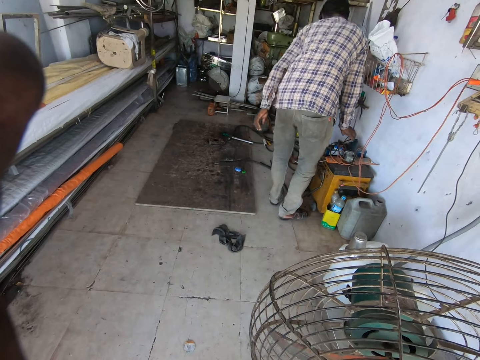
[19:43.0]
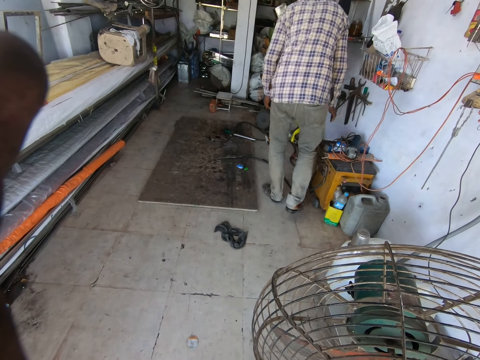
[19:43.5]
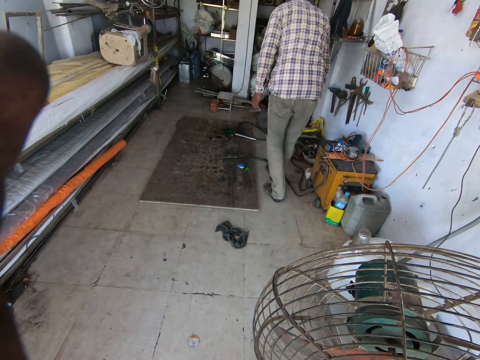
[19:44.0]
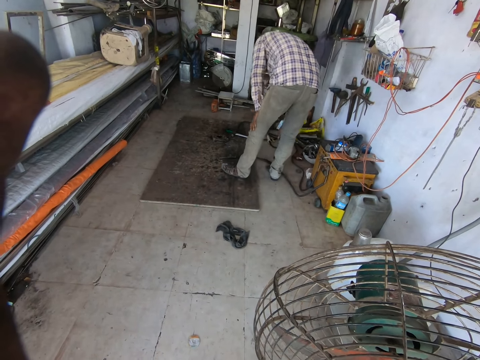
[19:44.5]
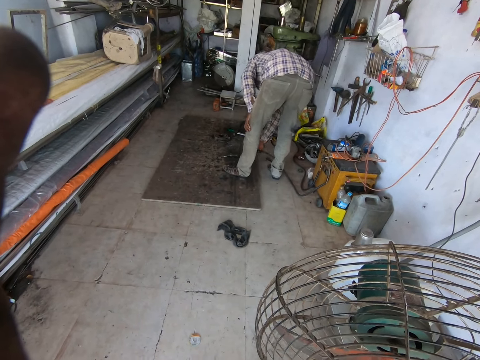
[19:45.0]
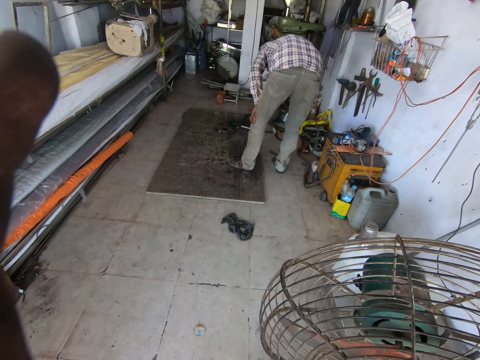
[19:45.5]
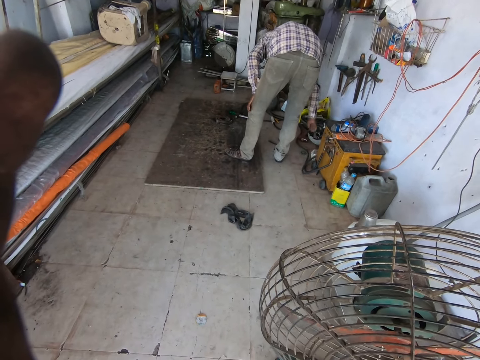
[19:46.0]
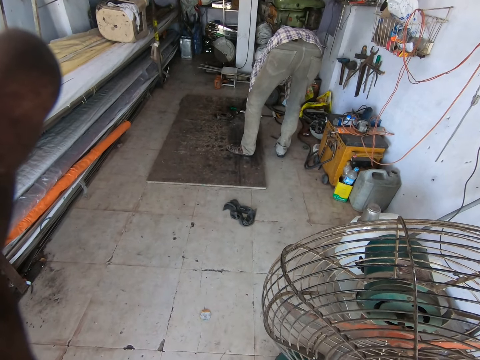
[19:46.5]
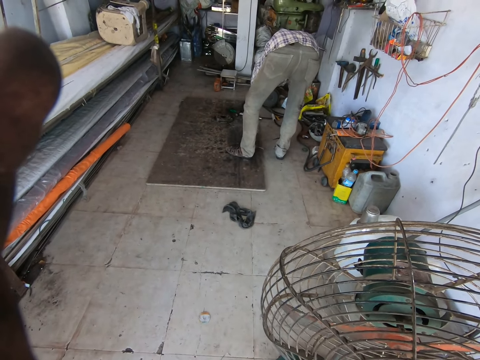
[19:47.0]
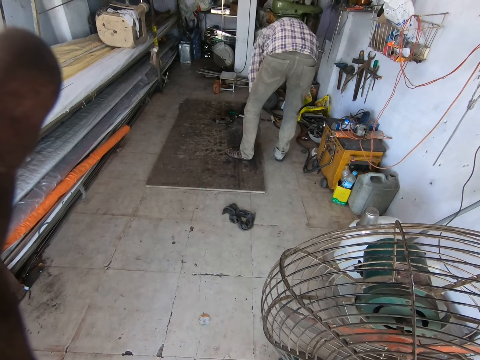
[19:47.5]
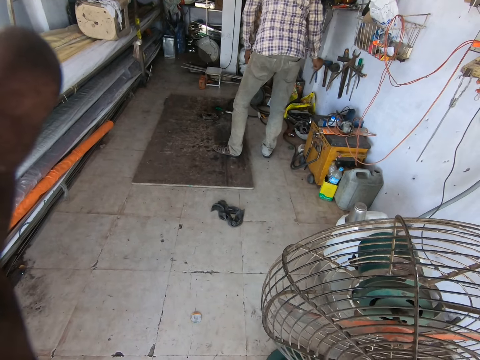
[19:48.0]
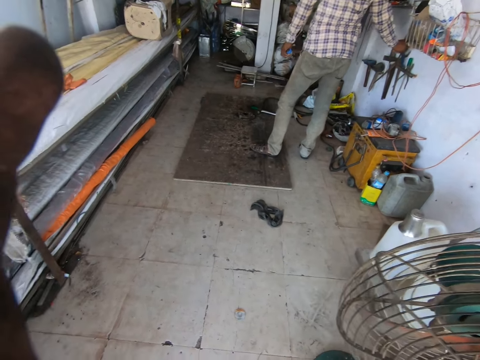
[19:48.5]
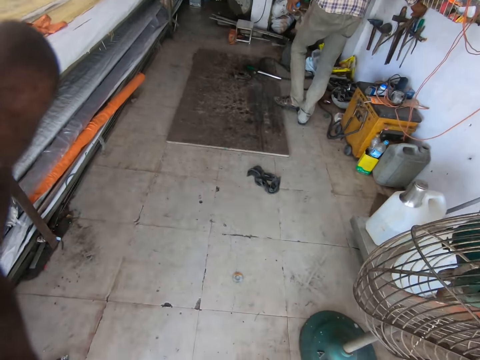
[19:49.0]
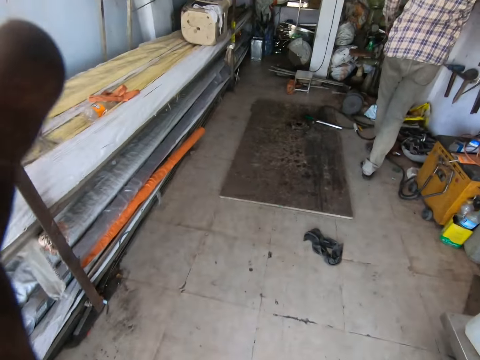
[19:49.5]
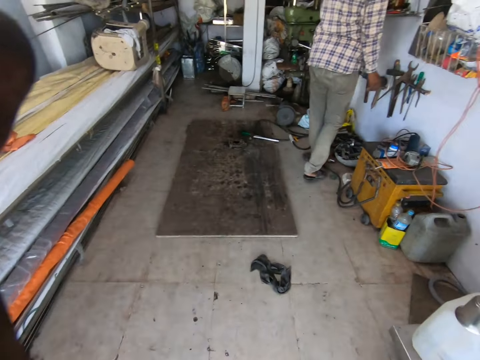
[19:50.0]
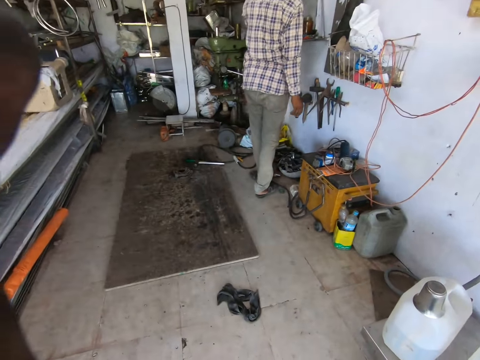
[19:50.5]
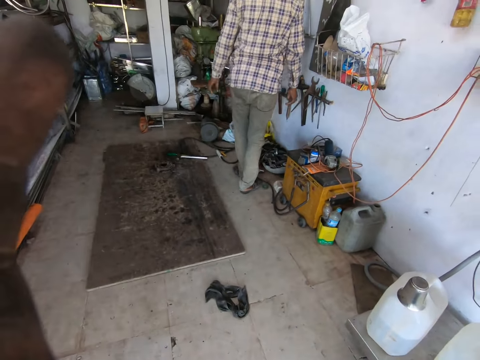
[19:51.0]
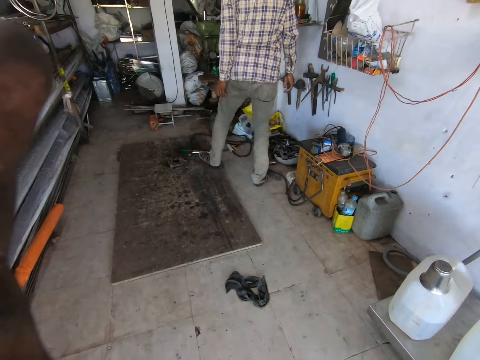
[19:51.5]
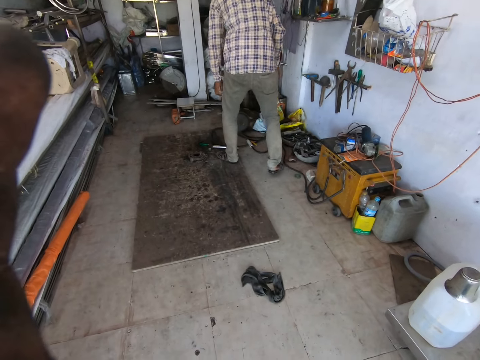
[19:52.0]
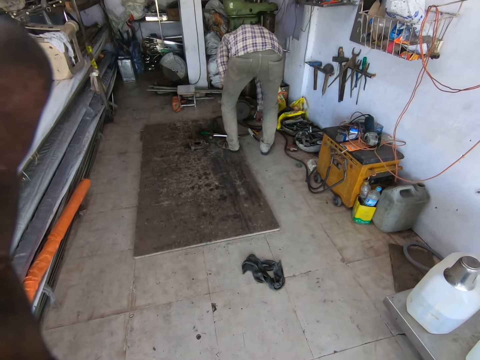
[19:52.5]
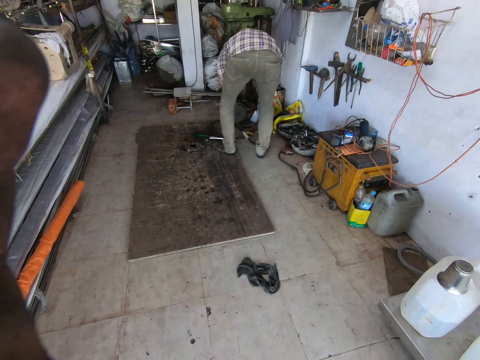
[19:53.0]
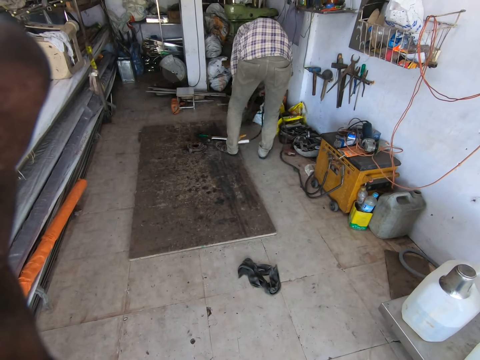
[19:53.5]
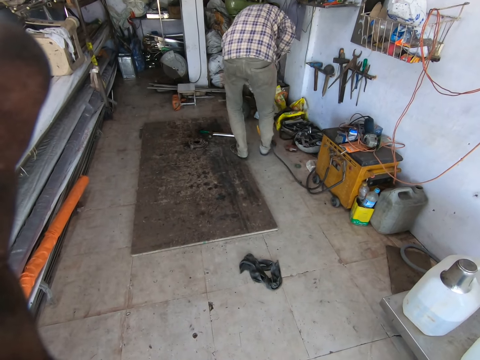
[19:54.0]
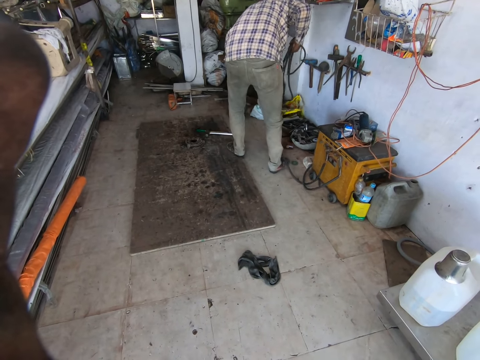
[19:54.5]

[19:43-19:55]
The man stands up, walks around and bends. The man picks up a wire from the floor with his right hand. The man moves a cable on the floor. The man drops the wire on the floor. The man picks up a screwdriver from the floor with his right hand. The man arranges items on the floor. The man stands up. The man hangs the screwdriver in his right hand on a hanger on the wall. The camera wearer adjusts the camera. The man walks around. The man puts items on a shelf. The man bends. The man picks up a welding tong on the floor with his right hand. The man folds a cable on the floor.

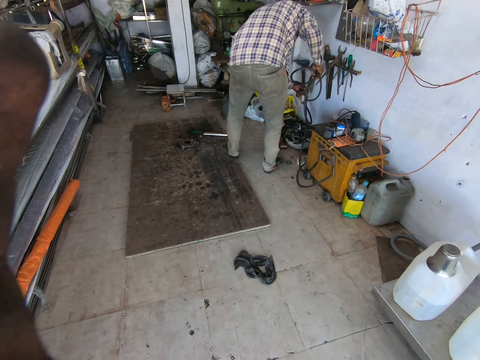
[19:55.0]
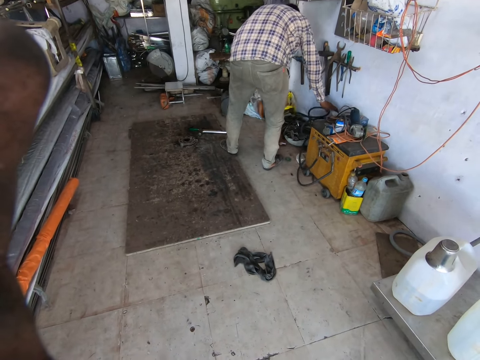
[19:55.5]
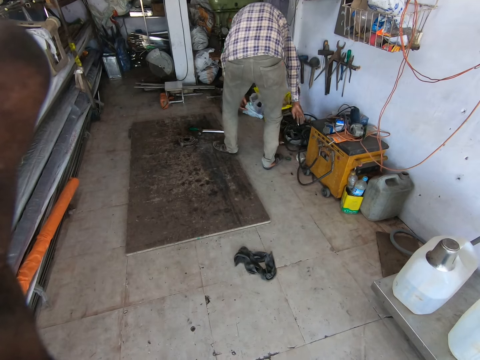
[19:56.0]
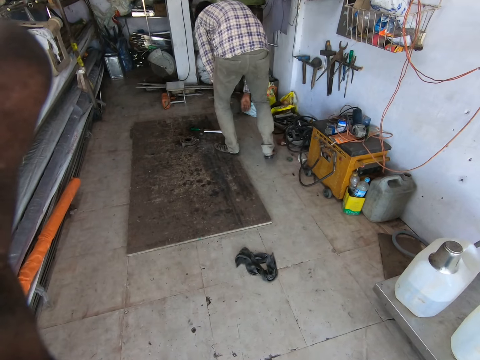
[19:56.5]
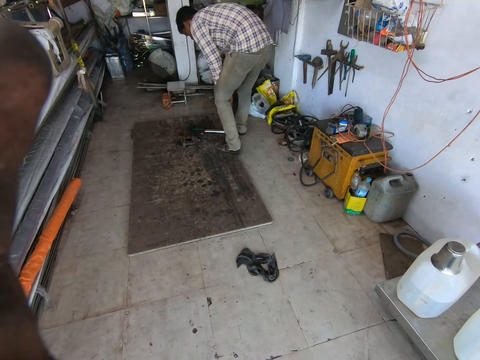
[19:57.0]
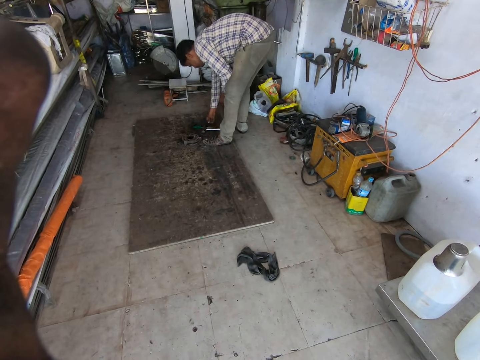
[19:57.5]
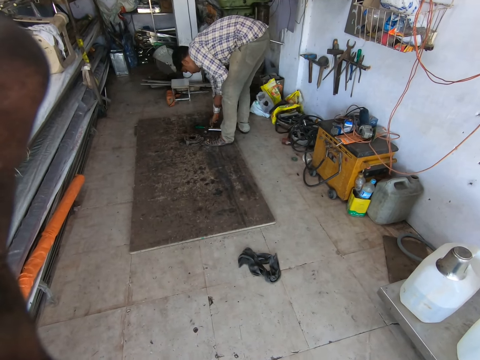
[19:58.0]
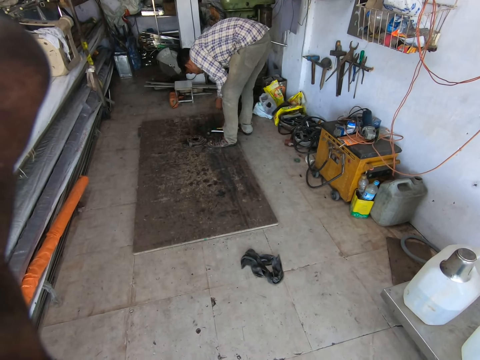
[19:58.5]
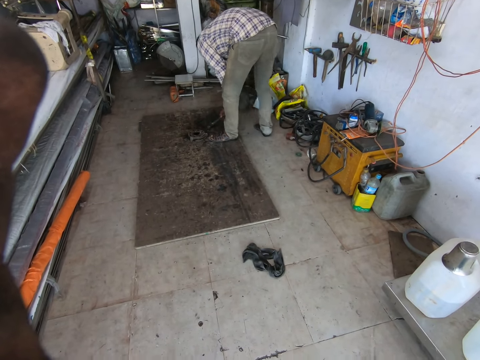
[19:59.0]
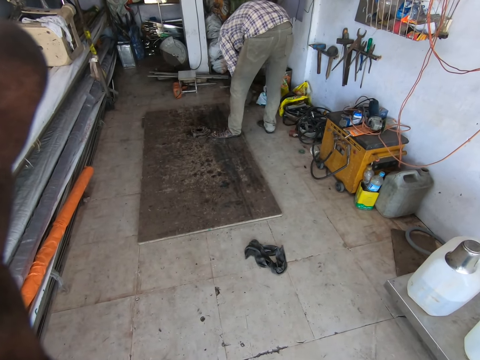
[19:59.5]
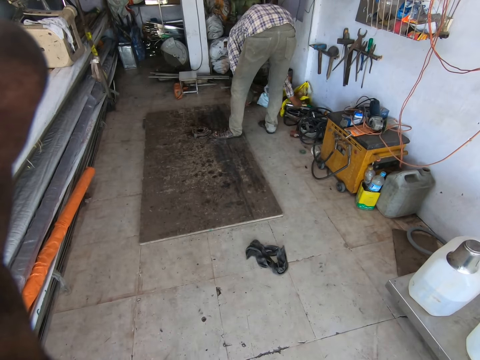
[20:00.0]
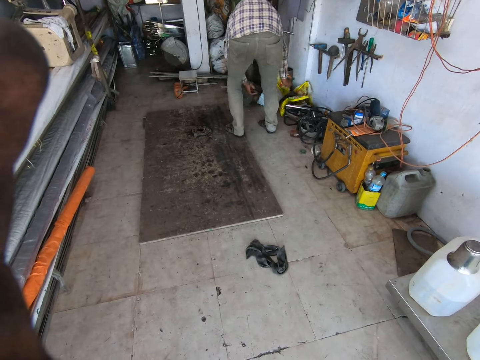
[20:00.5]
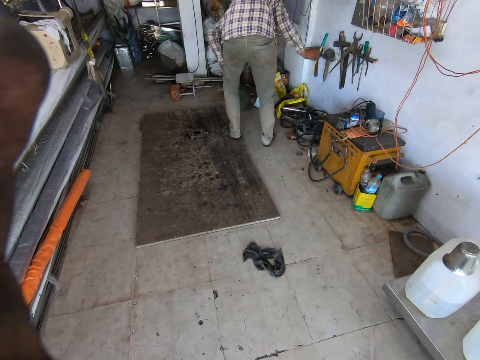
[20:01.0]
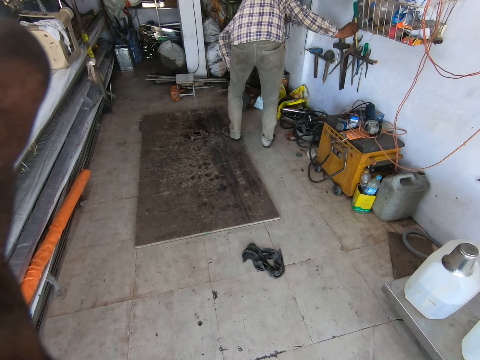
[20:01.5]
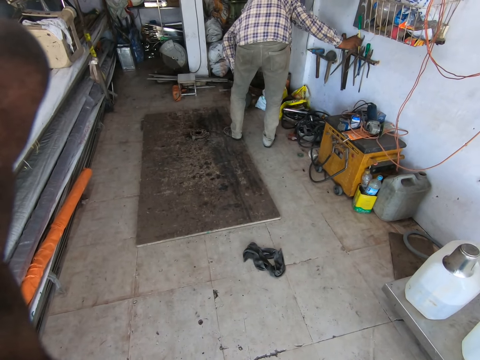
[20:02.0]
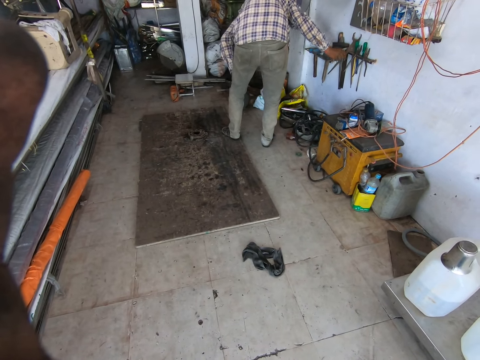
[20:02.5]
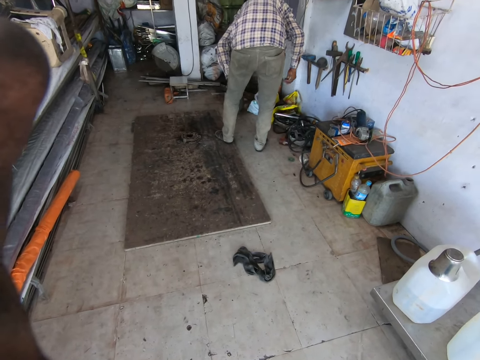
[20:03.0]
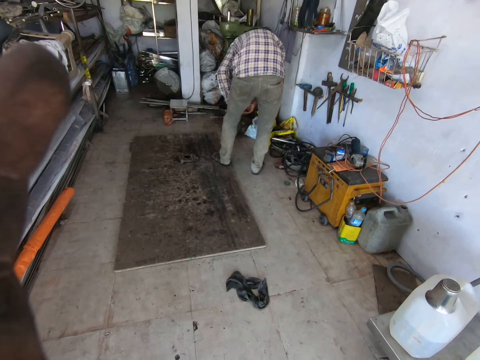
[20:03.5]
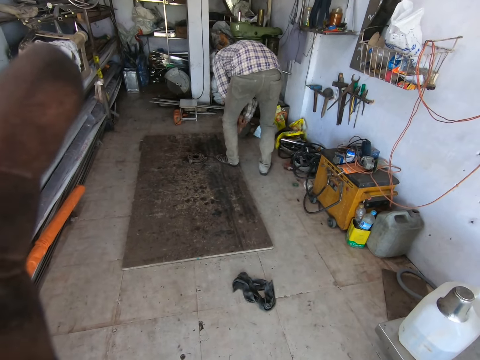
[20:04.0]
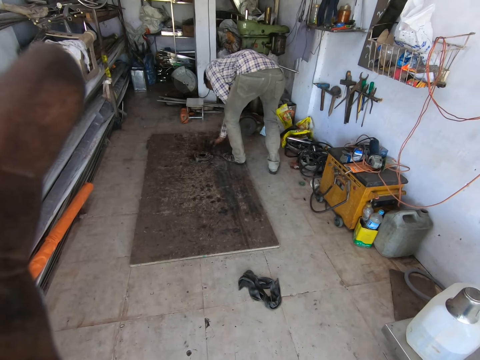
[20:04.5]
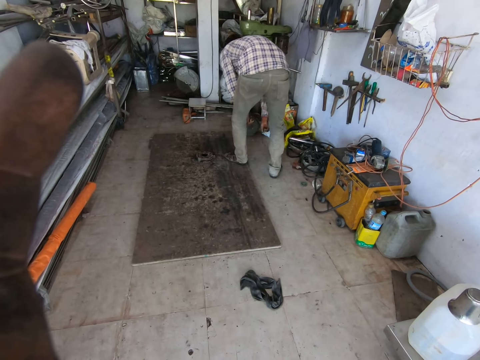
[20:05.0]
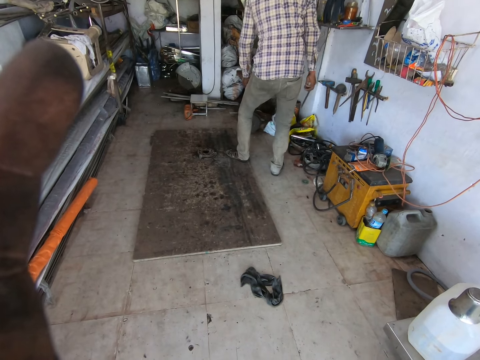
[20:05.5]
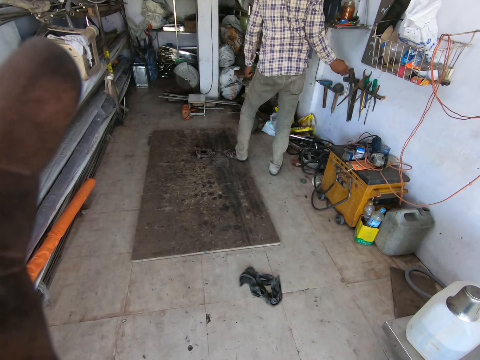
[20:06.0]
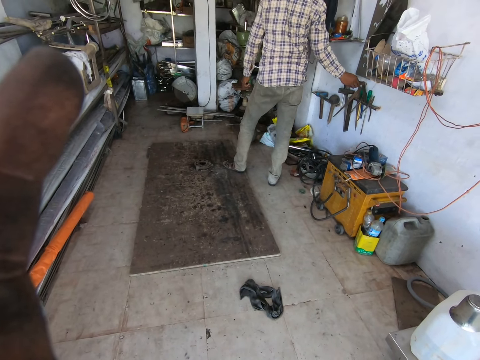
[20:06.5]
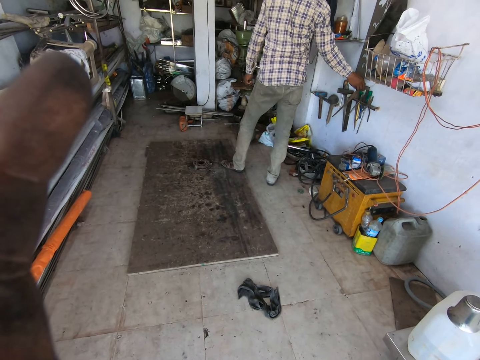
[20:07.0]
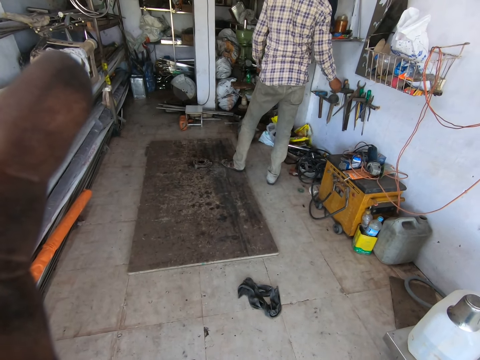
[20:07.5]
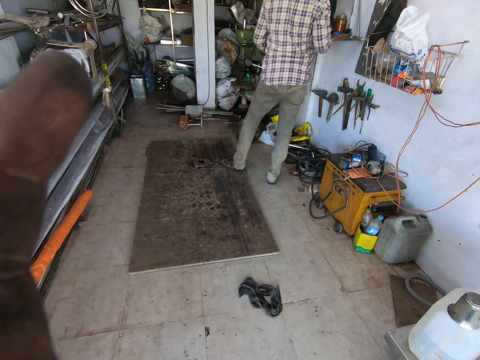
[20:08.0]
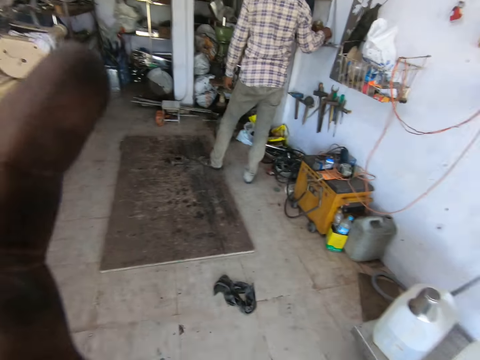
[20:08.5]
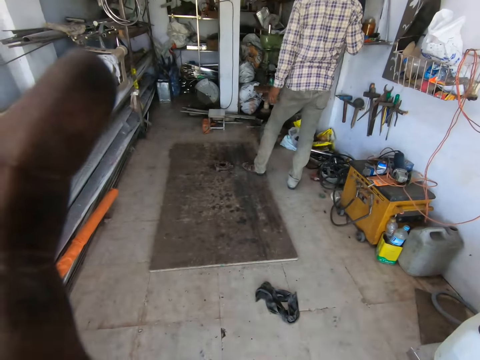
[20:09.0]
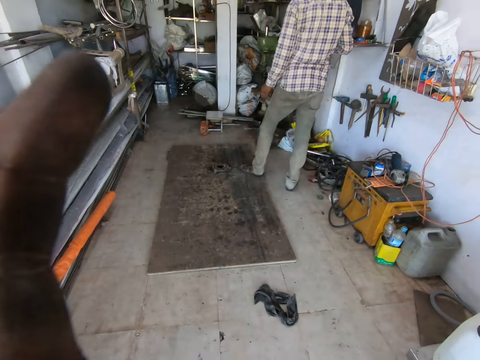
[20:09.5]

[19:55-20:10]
The camera wearer holds the welding tong with both hands. A man drops the welding tong on the floor with his right hand. The man puts the cable near the wall and turns. The man picks up a bolt on the floor with his right hand. The man picks up a screwdriver on the floor with his right hand. The man picks up a hammer on the floor with his right hand. The man arranges the items near the wall. The man drops the hammer in his right hand on the floor. The man hangs the screwdriver on the hanger on the wall with his right hand. The man turns. The man picks up a try square from the floor with his right hand. The camera wearer stands up. The man hangs the try square in his right hand on the hanger on the wall. The camera wearer adjusts the camera. The man holds an item with his right hand. The man places the bolt on a shelf on the wall with his right hand.
